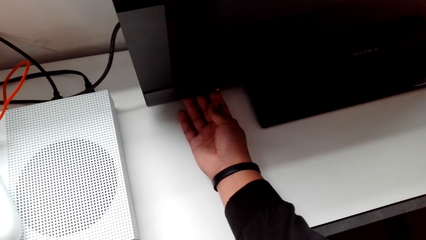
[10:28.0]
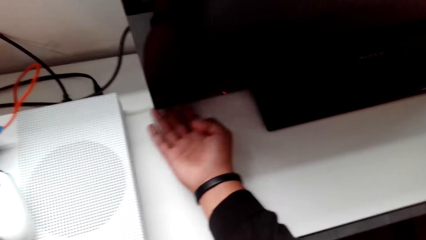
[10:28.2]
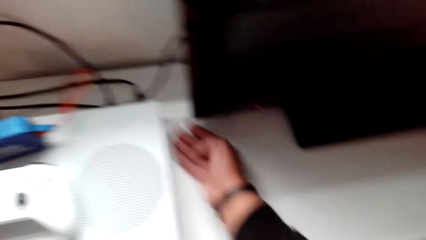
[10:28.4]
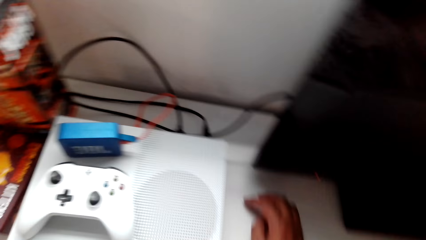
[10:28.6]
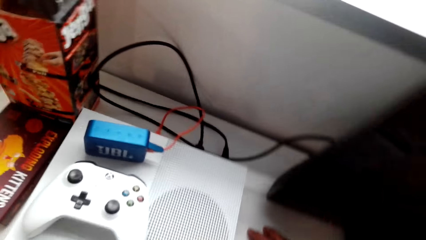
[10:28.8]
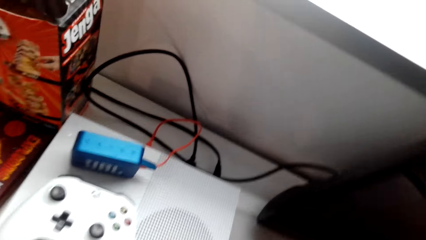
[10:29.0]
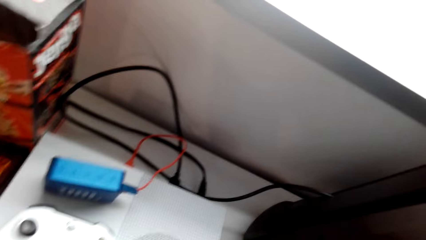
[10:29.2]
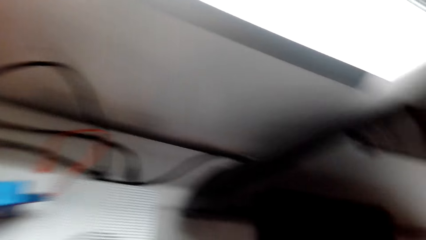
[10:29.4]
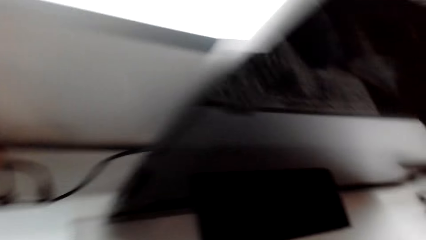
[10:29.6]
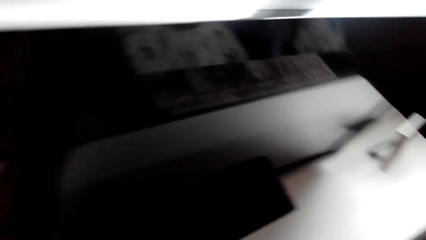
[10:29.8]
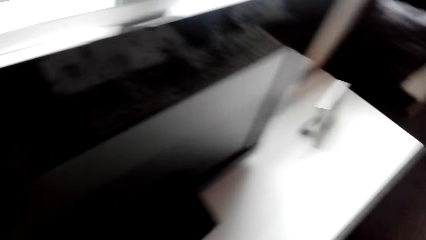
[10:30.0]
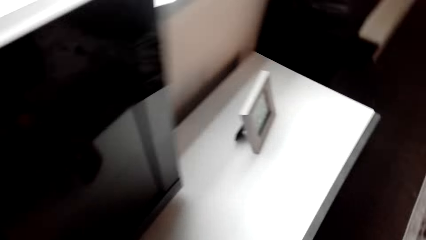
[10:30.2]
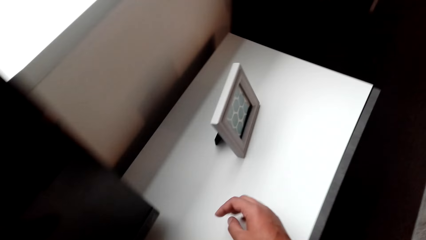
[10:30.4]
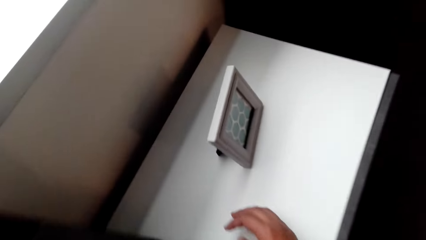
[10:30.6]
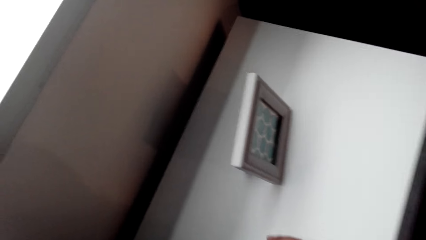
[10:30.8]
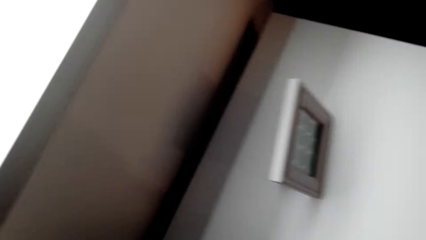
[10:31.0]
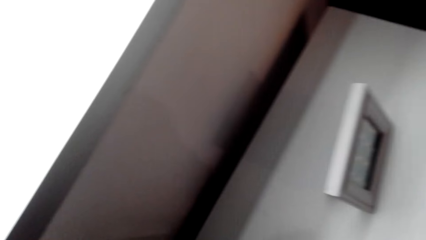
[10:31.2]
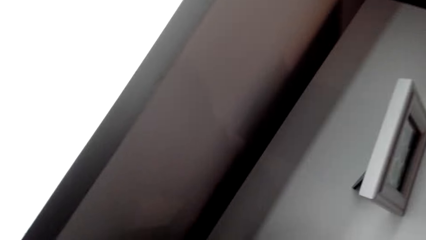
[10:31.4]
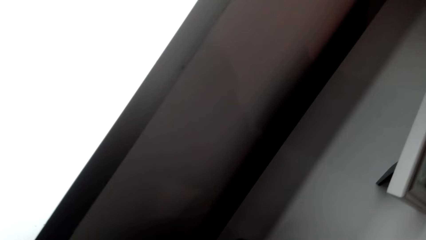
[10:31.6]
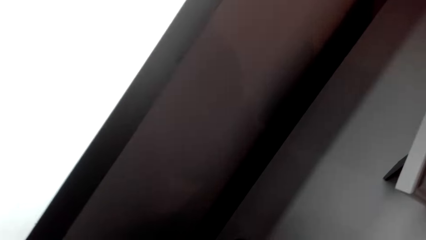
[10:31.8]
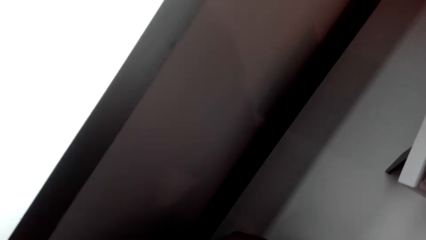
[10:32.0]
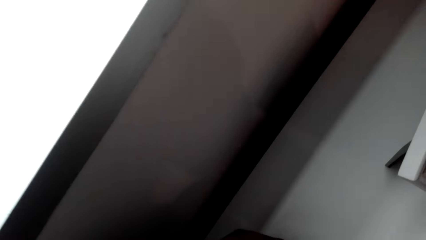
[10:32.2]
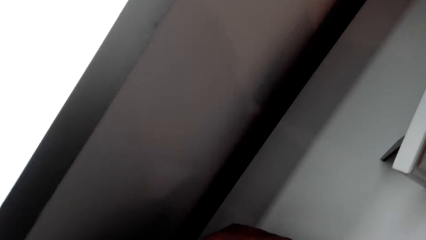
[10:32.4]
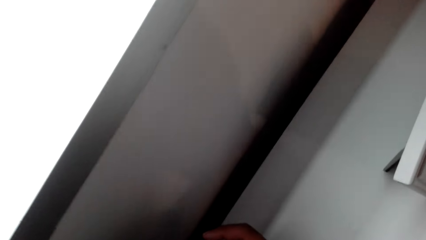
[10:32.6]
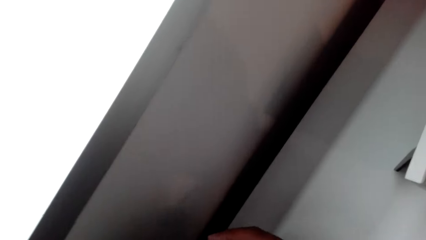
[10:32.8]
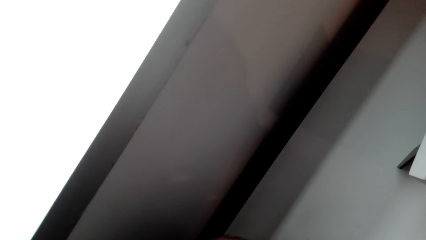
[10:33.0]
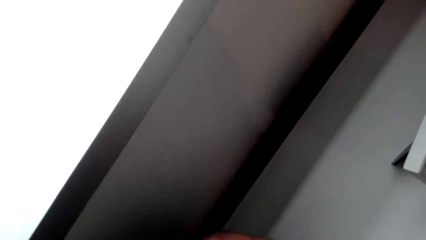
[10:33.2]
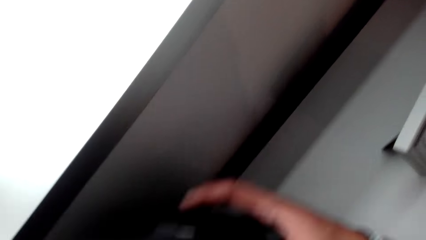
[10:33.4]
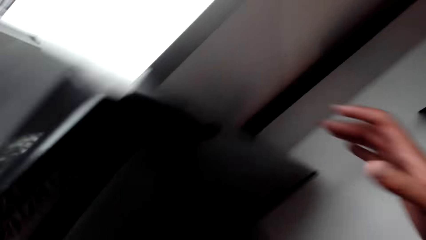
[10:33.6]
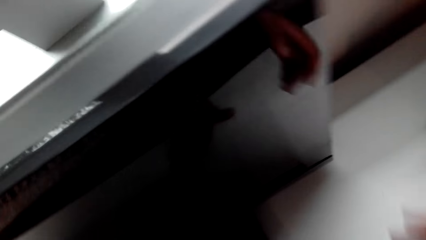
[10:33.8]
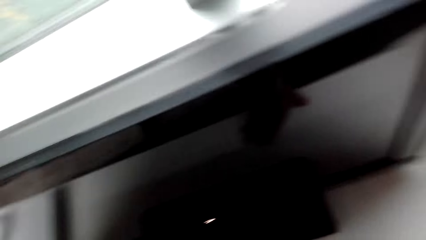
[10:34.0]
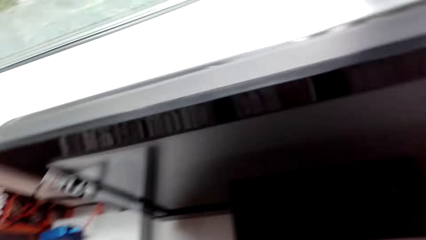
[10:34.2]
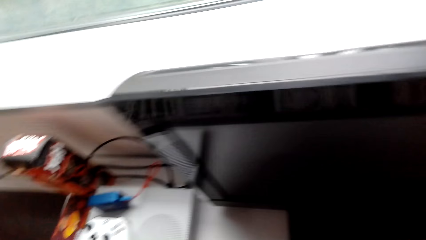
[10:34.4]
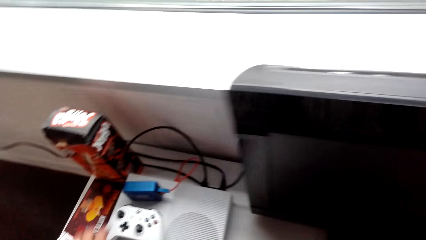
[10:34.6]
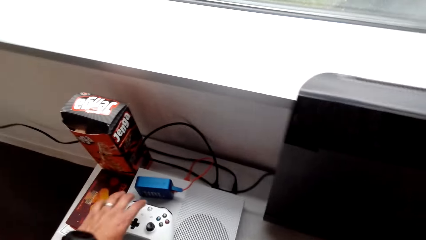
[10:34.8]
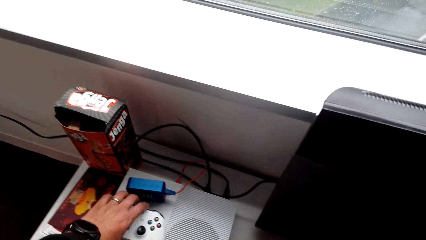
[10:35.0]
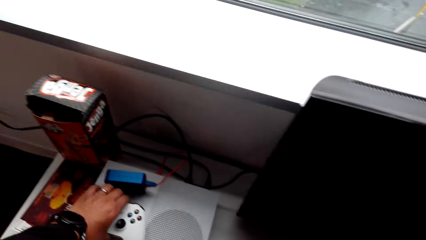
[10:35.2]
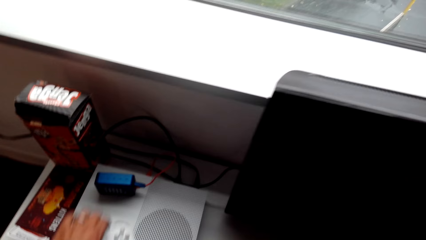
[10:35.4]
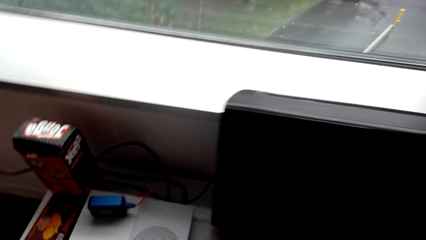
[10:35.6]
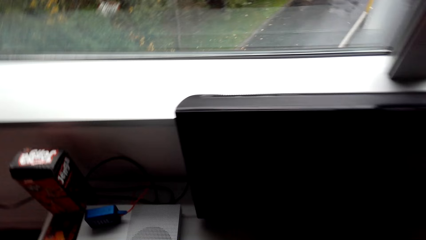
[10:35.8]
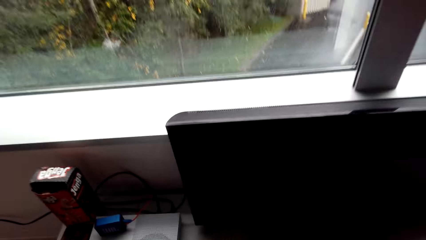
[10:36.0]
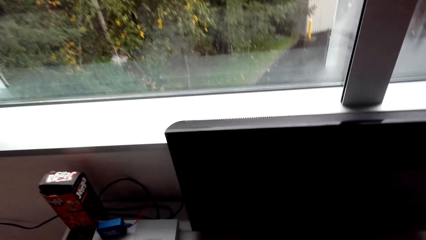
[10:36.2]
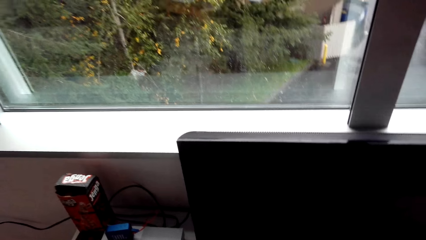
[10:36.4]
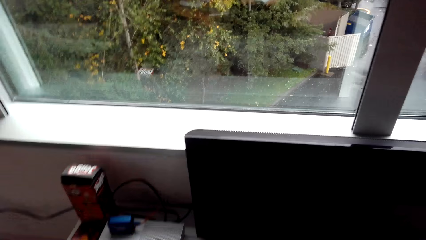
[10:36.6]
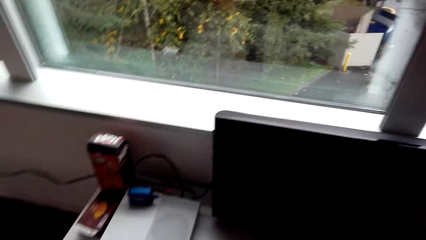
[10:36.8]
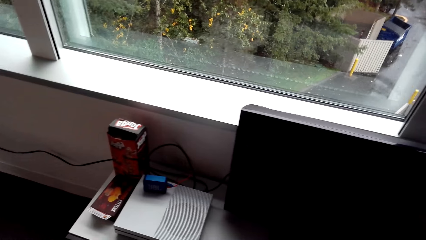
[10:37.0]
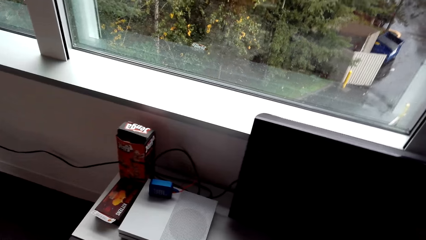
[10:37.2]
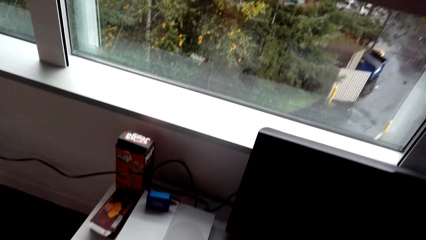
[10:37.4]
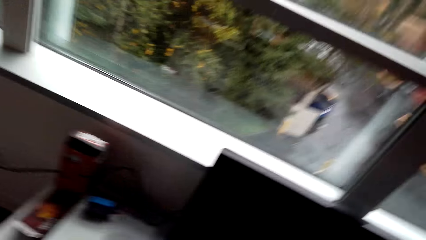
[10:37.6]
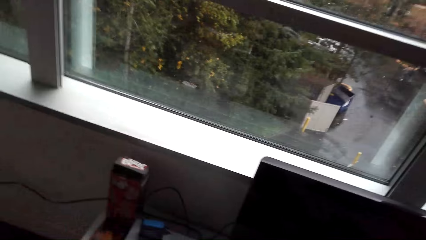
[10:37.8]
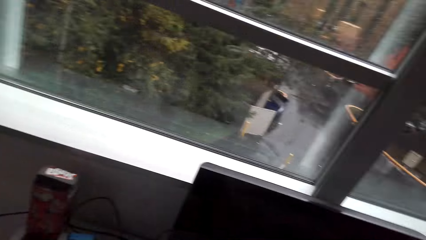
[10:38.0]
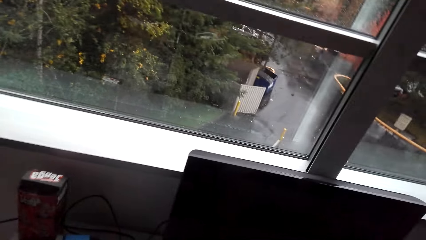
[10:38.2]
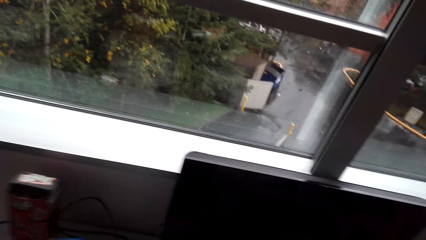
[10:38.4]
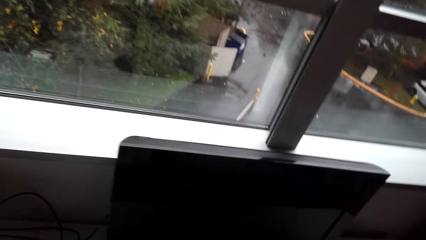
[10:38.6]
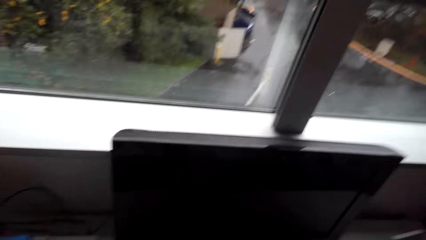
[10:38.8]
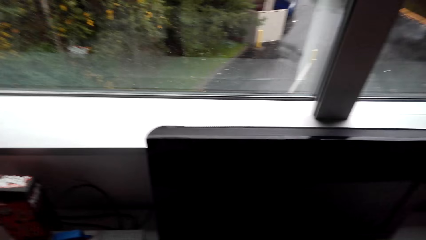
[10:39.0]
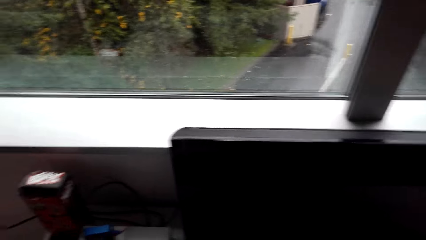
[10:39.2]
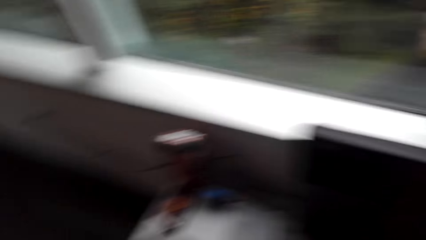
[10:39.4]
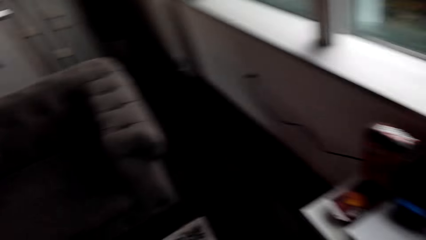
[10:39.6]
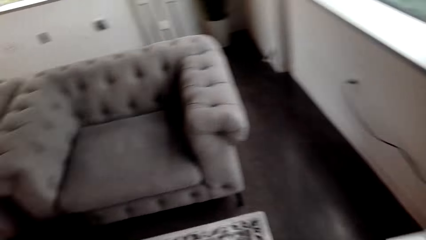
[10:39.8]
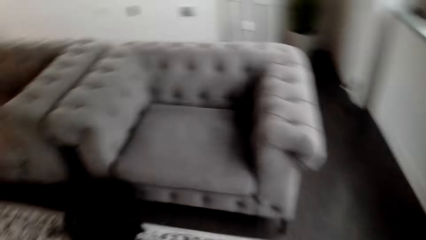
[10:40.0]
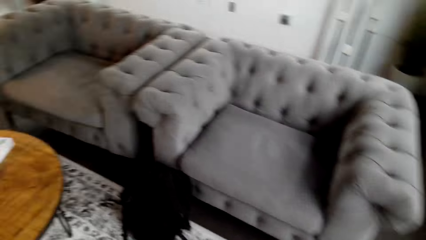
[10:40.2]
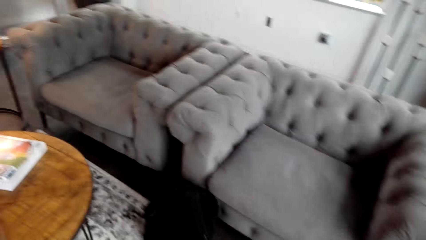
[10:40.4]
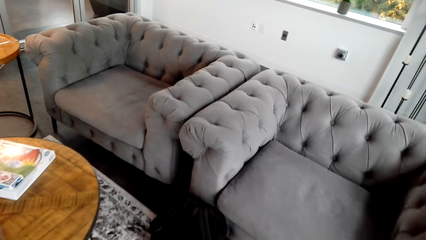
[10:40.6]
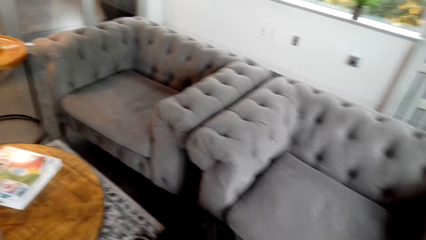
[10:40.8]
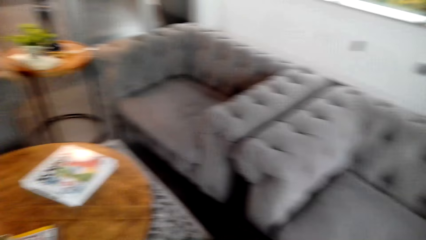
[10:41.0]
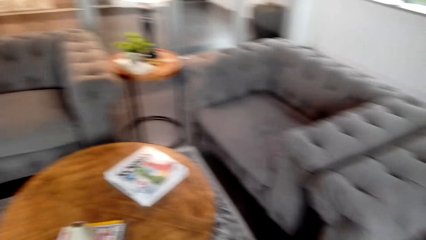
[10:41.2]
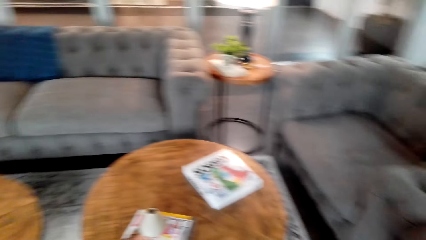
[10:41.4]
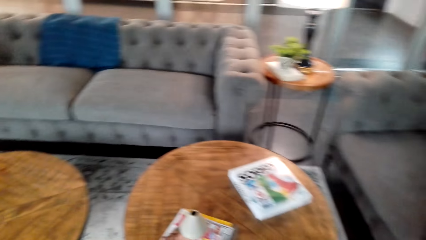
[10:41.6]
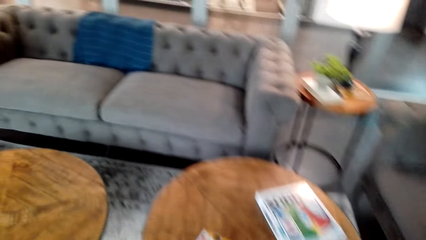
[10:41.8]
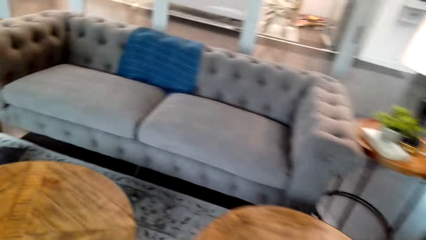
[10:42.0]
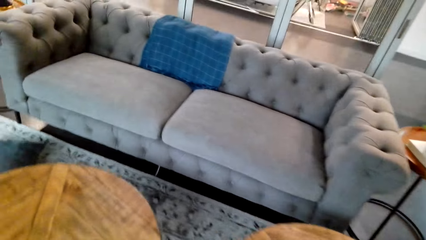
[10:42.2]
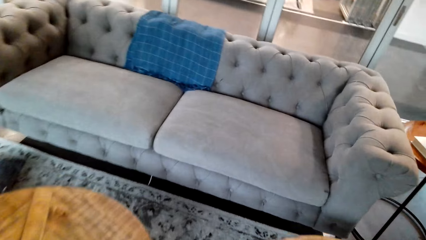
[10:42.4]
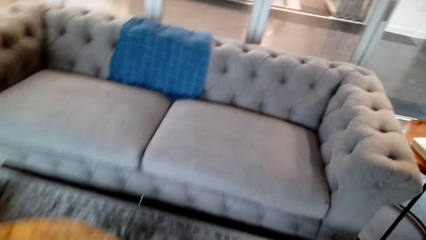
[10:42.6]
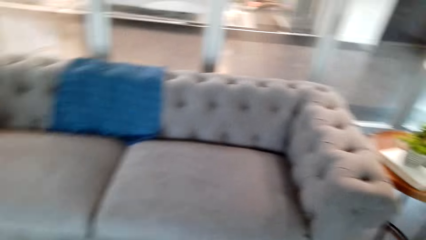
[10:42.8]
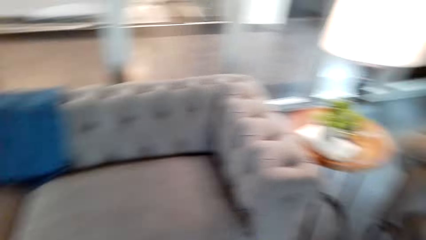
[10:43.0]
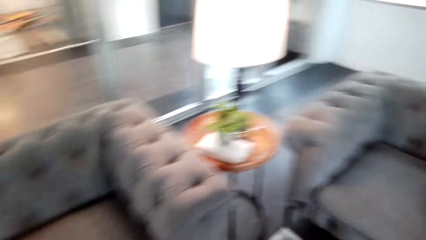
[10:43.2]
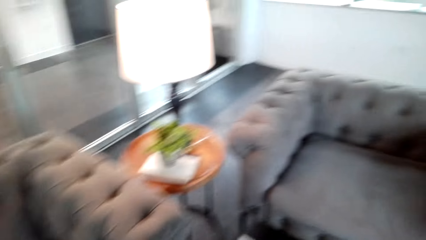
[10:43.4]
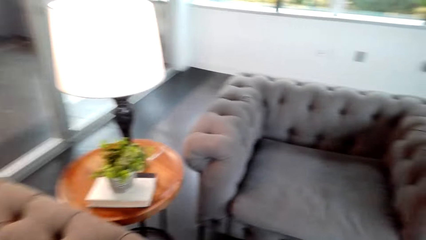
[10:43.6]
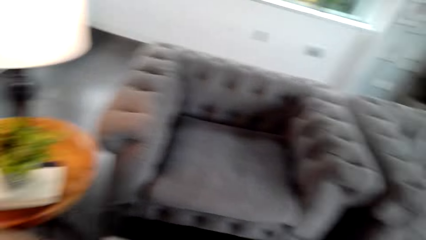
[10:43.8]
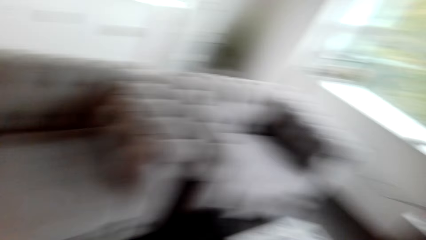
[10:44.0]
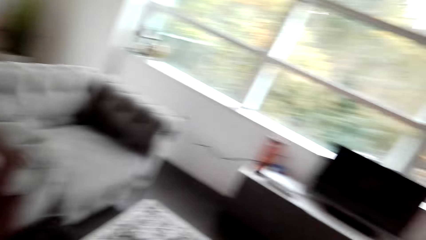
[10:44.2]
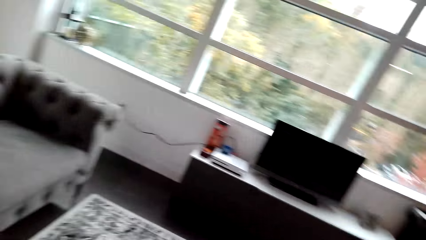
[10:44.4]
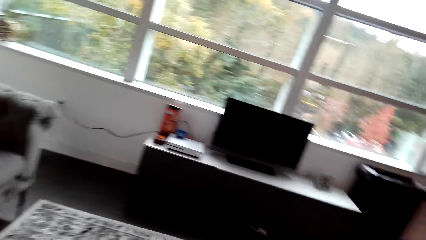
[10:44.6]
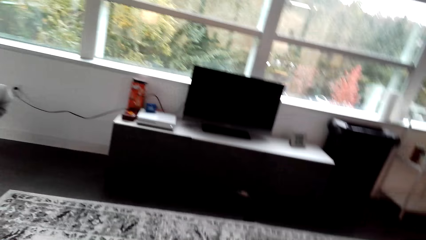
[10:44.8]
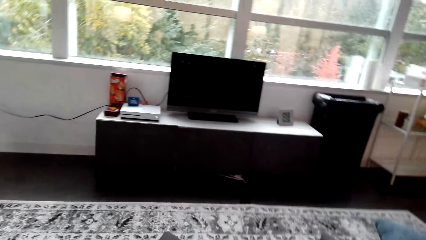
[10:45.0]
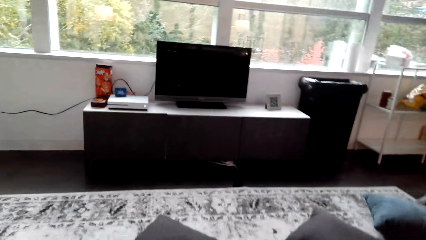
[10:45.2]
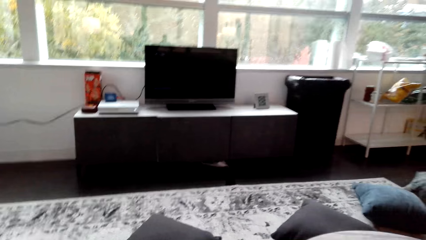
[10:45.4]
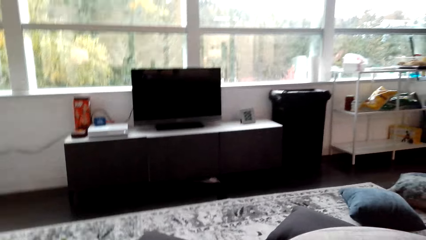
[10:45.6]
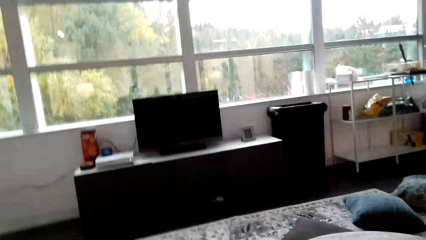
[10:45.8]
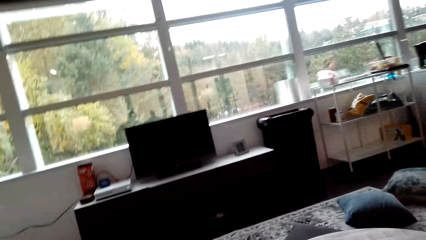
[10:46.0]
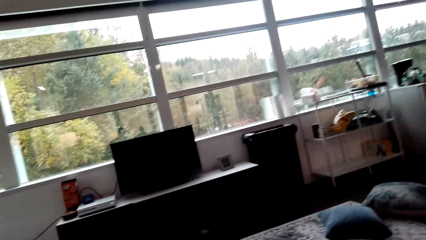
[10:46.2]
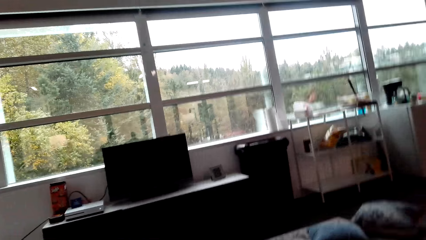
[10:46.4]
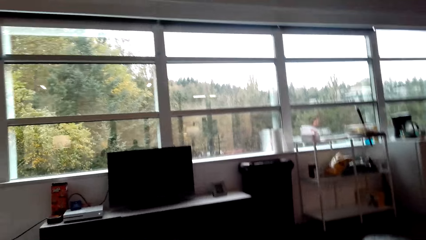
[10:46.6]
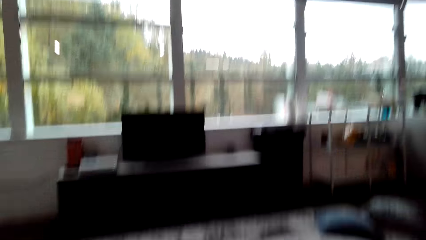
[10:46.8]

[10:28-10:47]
The camera wearer looks around the TV. They switch the TV on. They pick up the playing pad. They look around. They move around the house. They sit on the couch.
